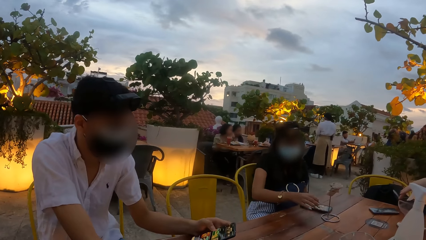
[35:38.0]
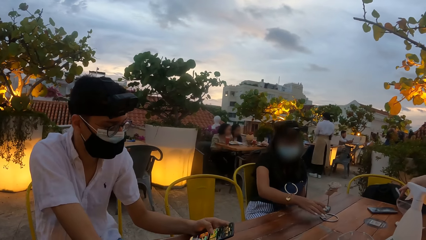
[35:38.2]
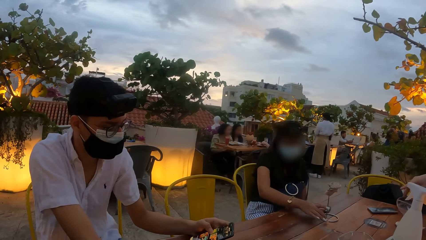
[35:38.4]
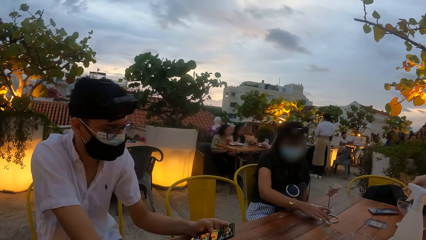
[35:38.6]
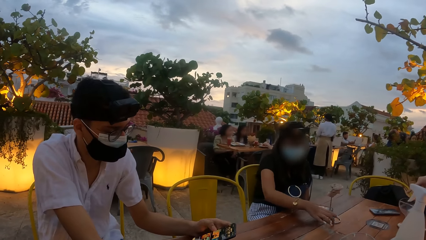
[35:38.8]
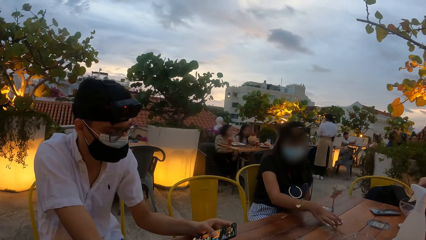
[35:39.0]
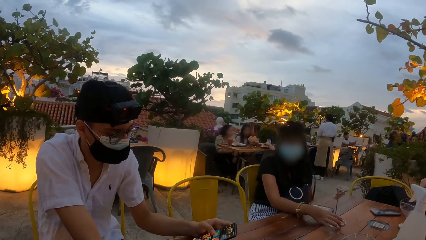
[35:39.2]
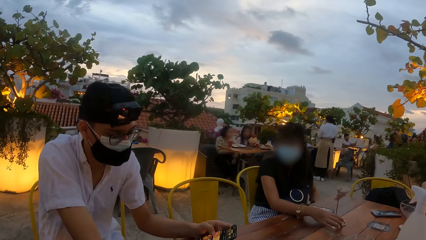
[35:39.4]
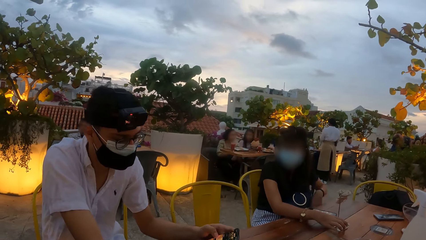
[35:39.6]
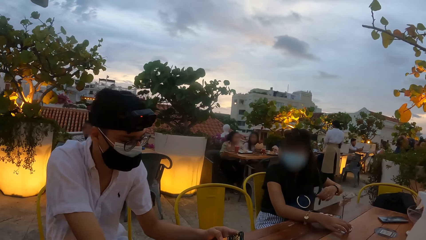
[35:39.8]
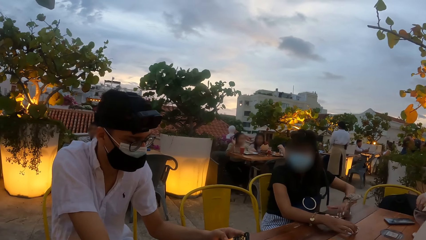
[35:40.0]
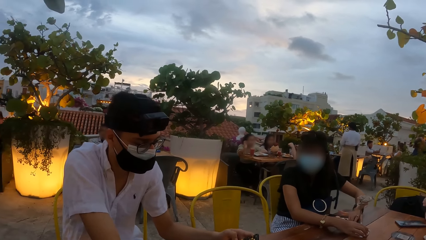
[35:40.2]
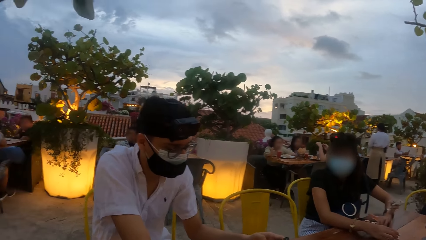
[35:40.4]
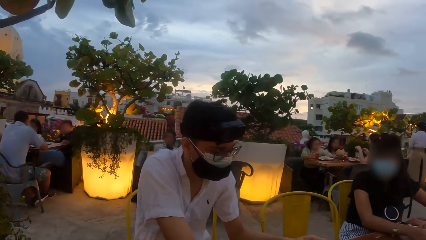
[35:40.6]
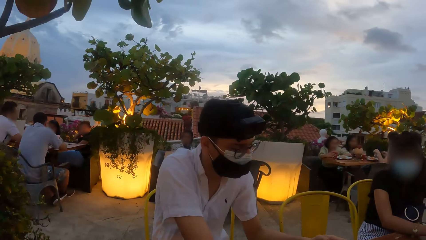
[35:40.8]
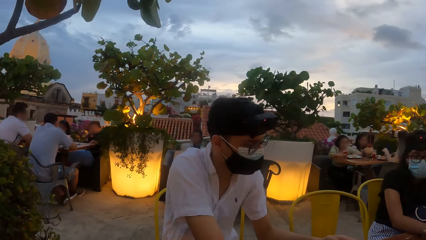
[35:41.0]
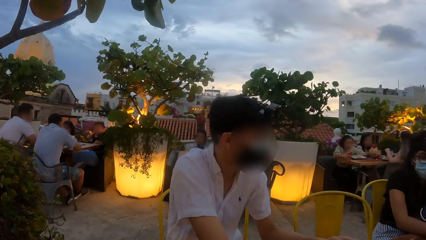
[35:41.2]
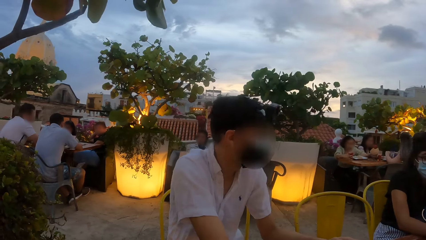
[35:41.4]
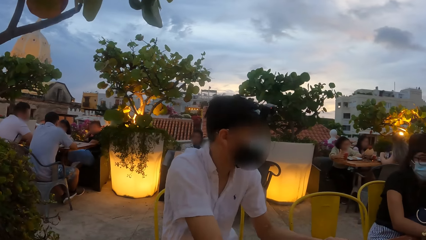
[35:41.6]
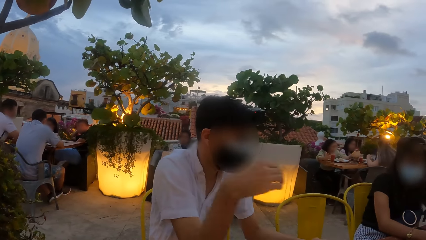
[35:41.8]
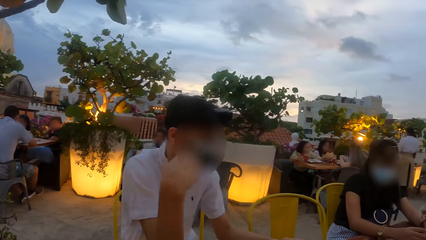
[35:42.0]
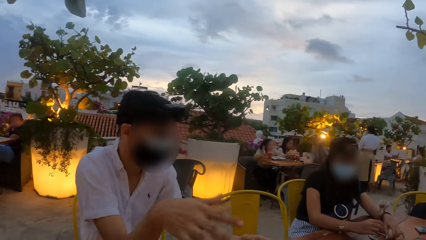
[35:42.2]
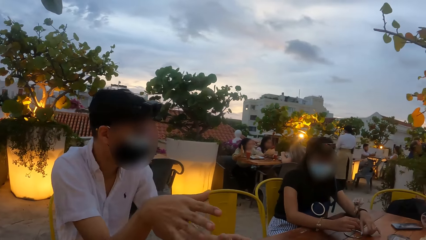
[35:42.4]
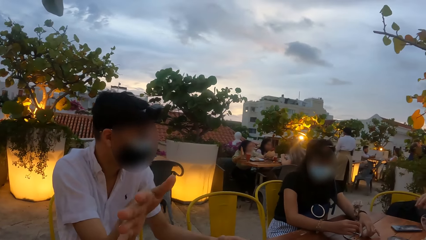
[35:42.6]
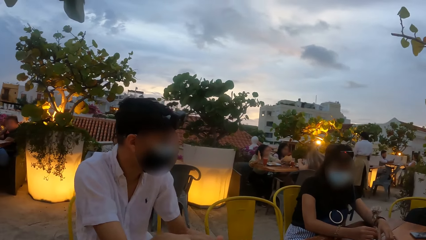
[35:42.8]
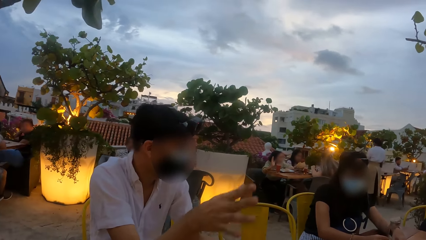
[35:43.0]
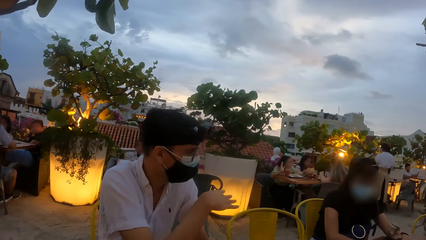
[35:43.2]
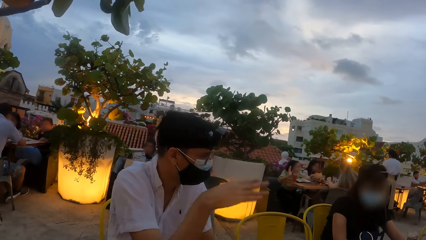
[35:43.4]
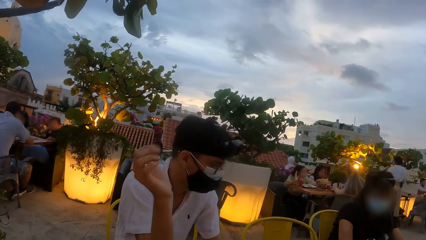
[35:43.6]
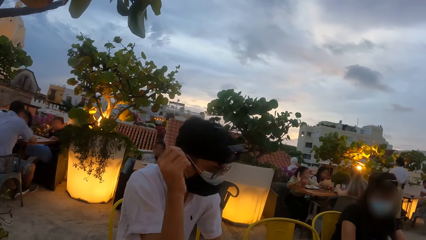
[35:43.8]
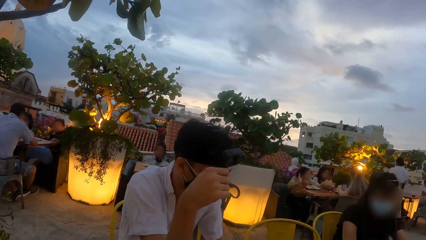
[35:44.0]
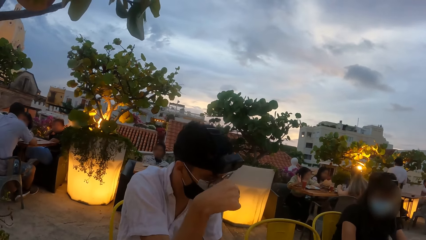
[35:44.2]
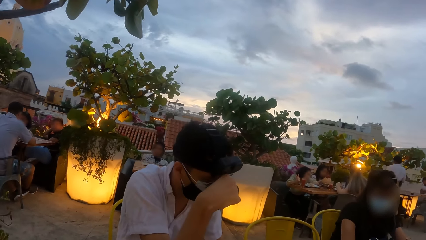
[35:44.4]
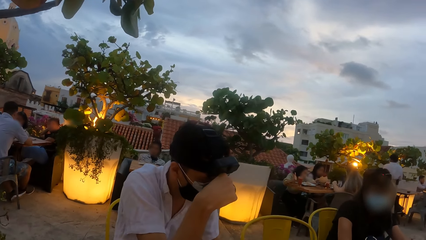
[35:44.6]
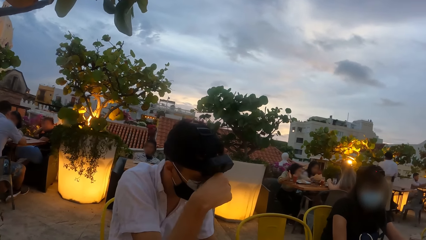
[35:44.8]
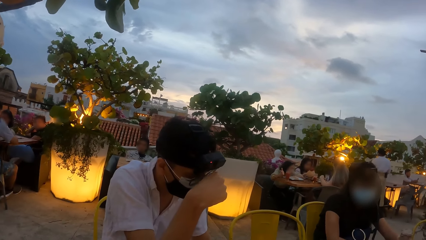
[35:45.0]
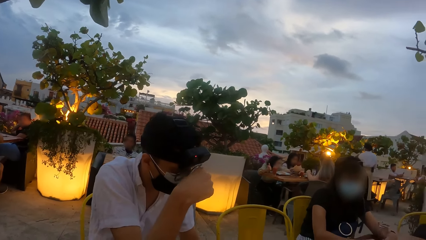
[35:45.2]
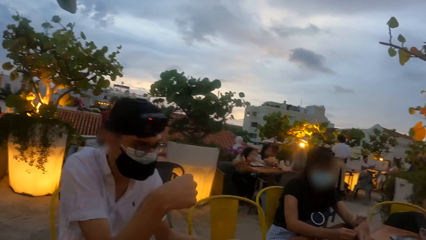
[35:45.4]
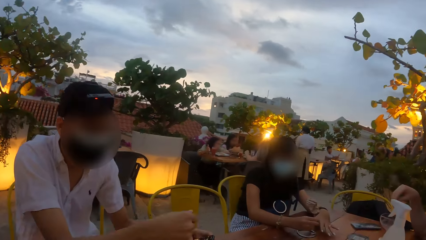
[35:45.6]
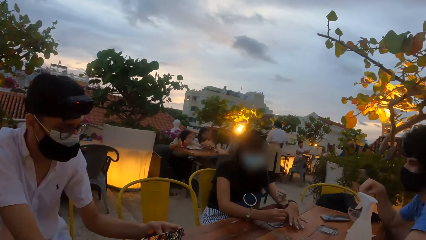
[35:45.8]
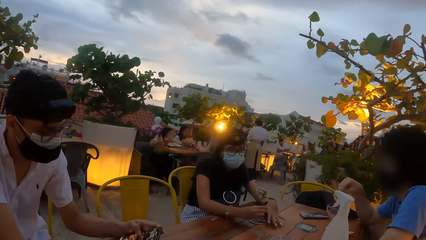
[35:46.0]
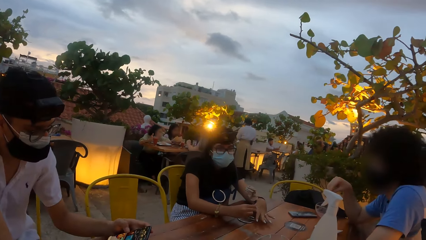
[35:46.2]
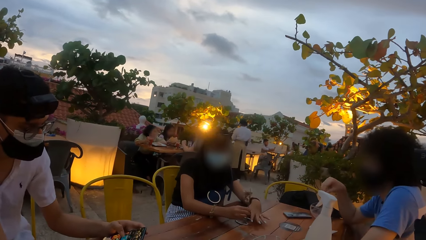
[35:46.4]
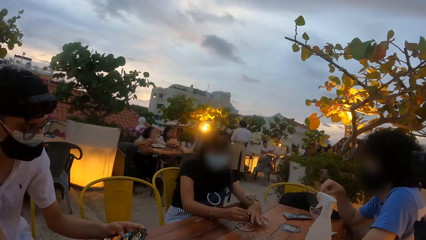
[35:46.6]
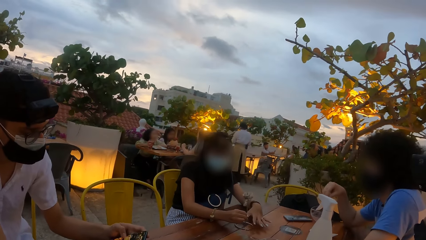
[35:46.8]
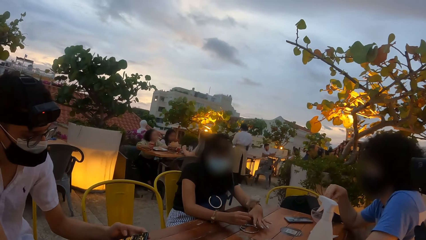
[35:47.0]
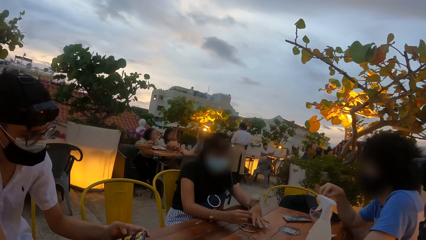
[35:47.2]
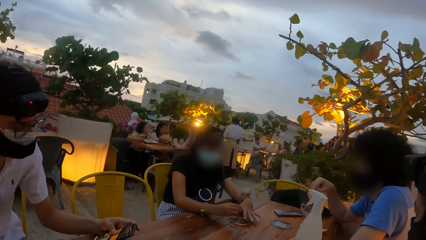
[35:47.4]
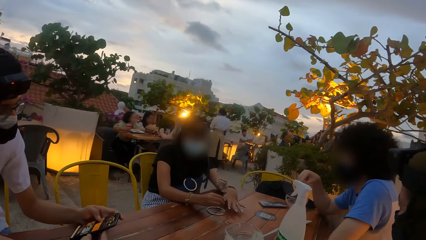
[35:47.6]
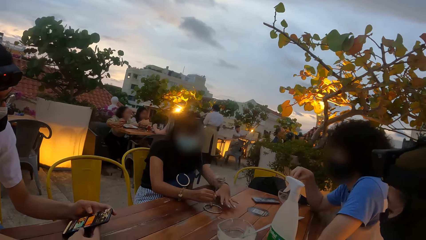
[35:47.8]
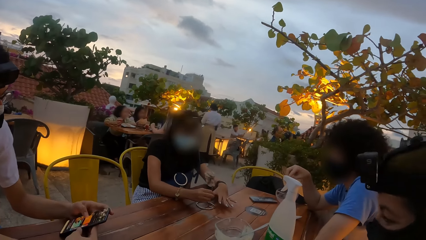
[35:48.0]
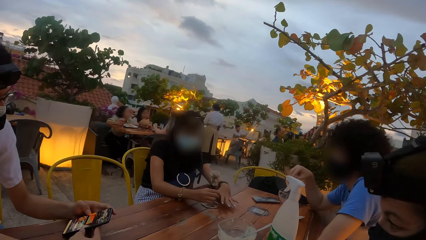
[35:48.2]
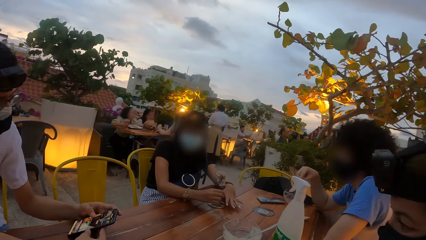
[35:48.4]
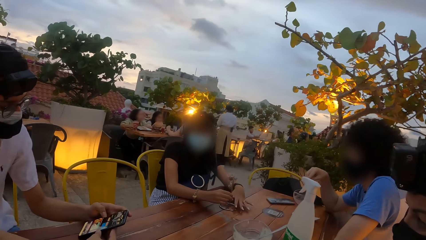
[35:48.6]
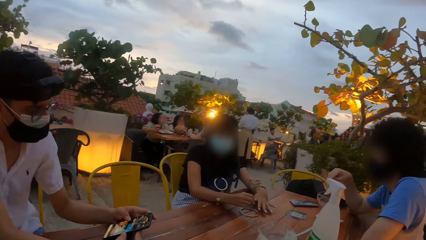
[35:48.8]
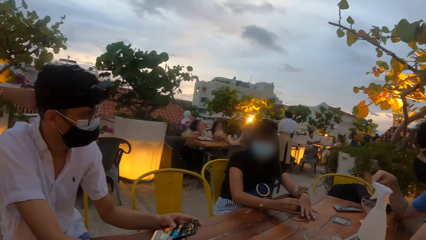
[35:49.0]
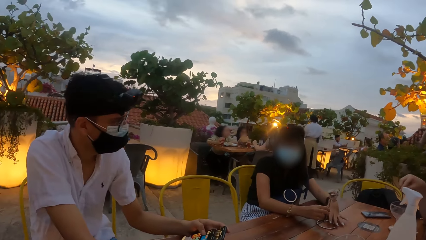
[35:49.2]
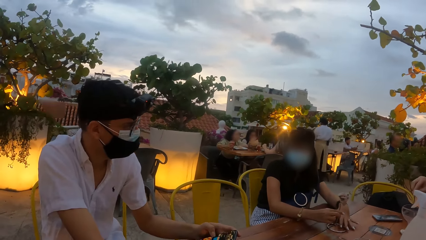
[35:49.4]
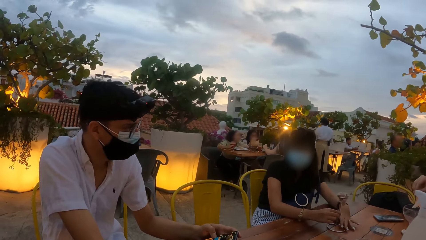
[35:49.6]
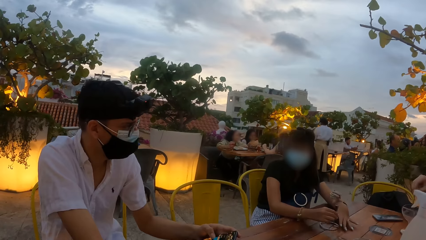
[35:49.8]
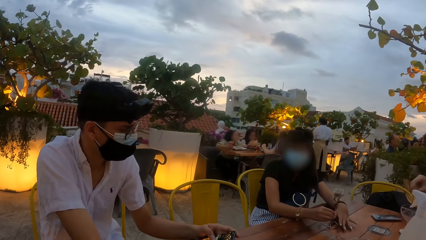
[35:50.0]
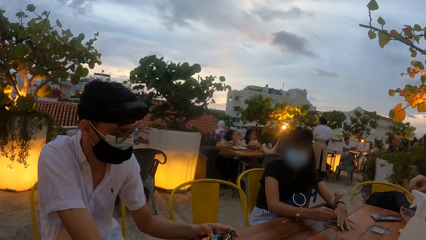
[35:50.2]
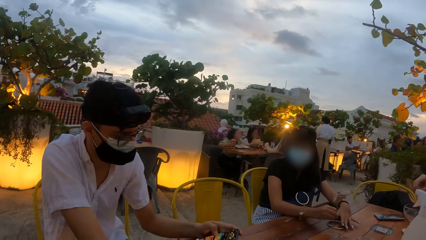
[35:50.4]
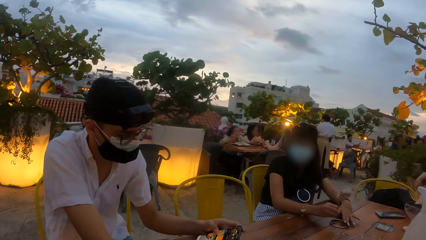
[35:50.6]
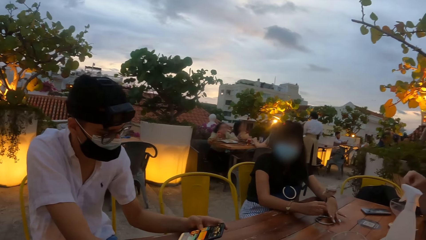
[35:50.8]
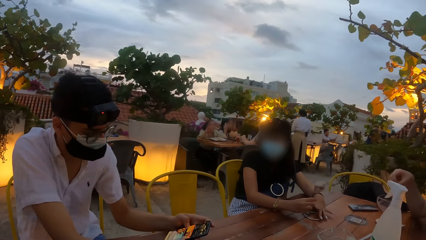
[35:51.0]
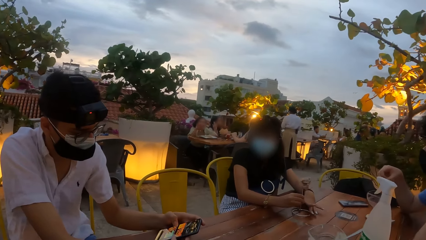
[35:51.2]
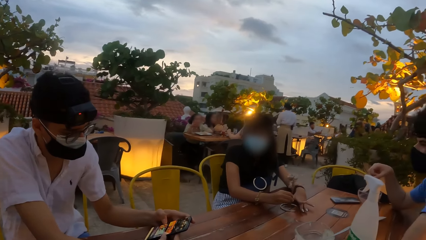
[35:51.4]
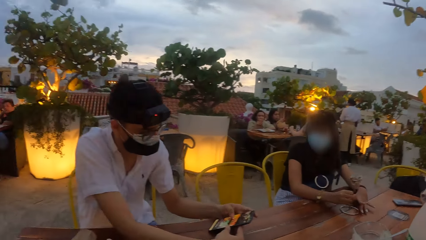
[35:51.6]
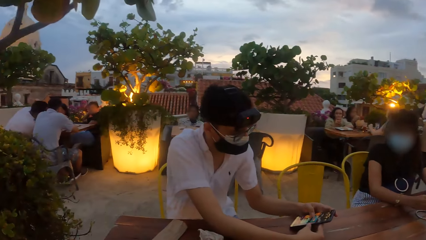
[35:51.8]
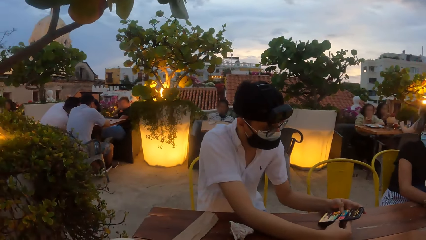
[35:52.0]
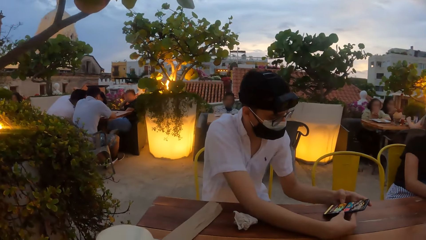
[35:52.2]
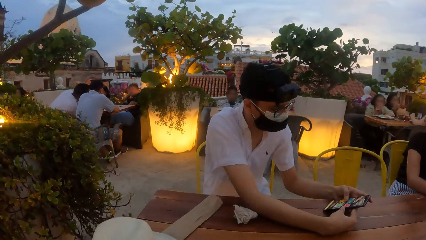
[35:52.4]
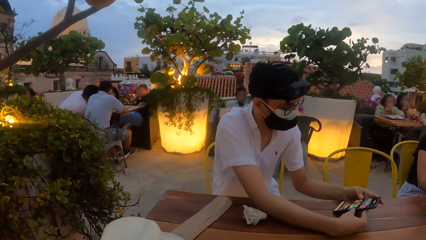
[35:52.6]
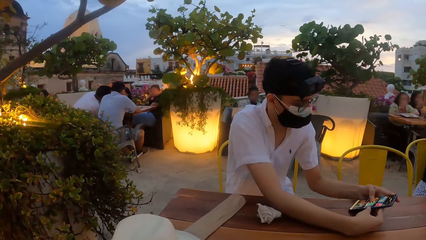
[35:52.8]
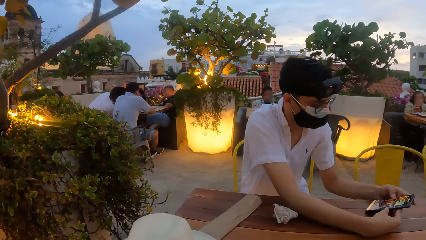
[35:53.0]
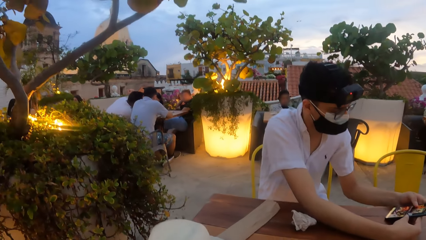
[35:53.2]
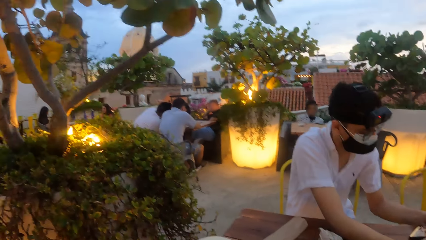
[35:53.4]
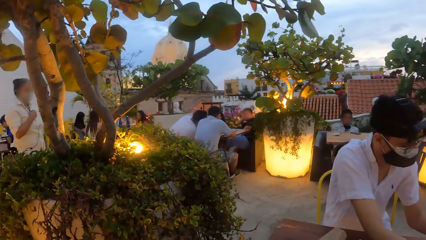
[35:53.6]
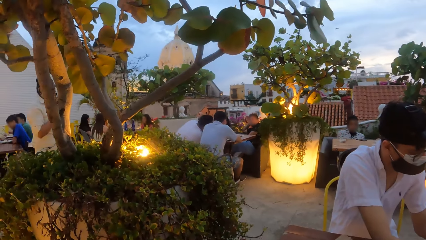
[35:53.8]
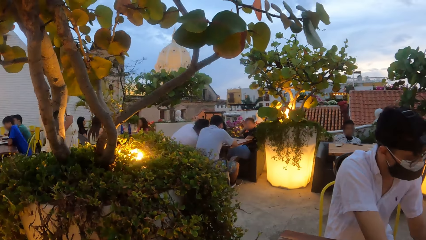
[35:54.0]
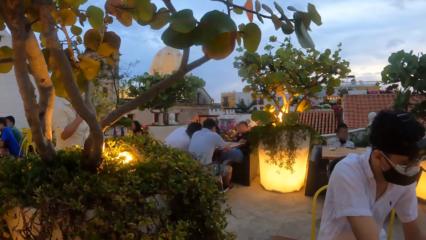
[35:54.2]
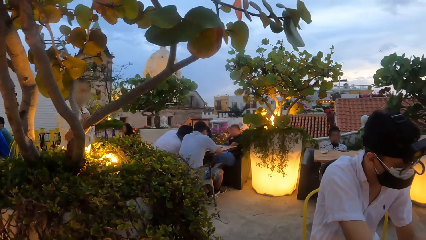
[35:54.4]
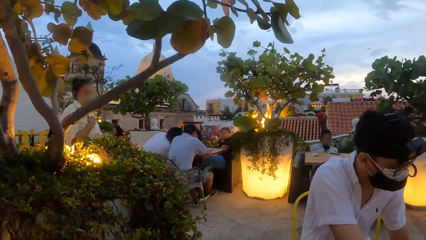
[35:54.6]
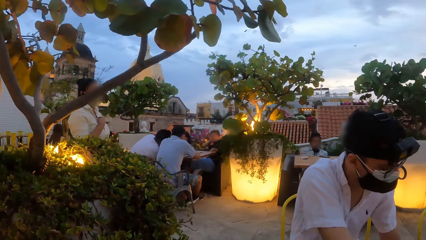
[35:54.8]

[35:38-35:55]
A woman adjusts a stand on the table with her right hand. A man touches a spoon in a glass. The woman places her left hand on the phone on the table. The camera wearer looks at another man. The other man interacts with the woman, the first man, another woman and the camera wearer. The other man demonstrates with his hand. The other man touches his eye glasses. The other man operates the phone with his left hand. The camera wearer looks at the woman. The woman moves the stand on the table with her right hand. The woman rotates something on the table. The other man scrolls the phone.
